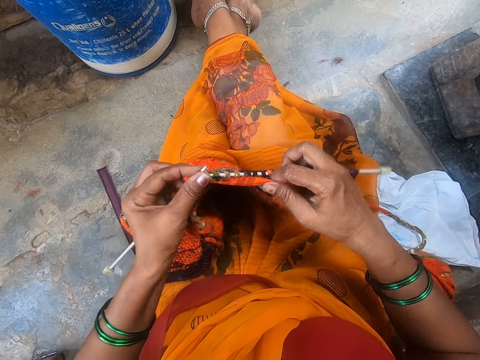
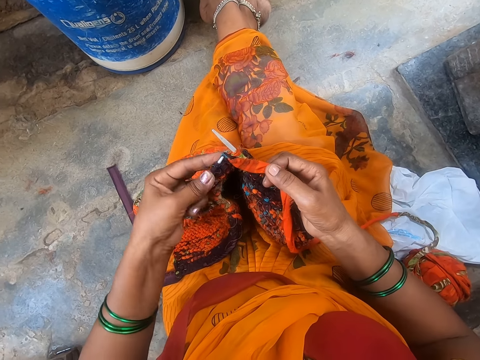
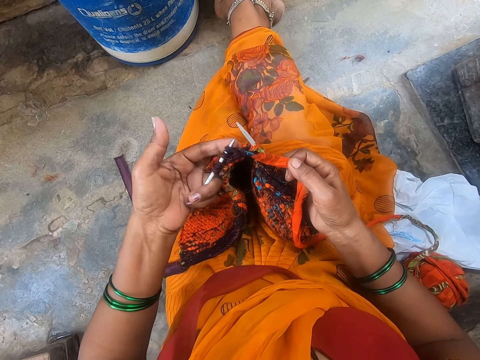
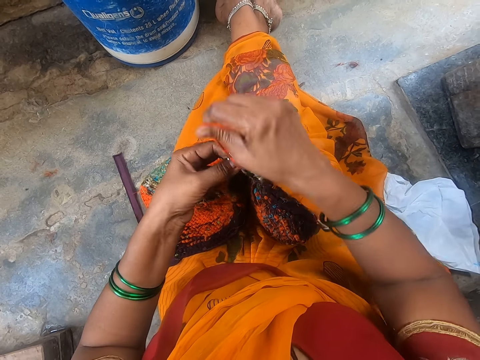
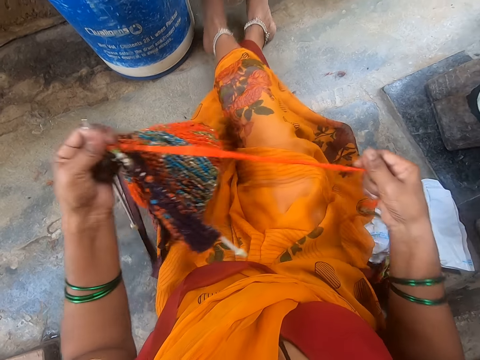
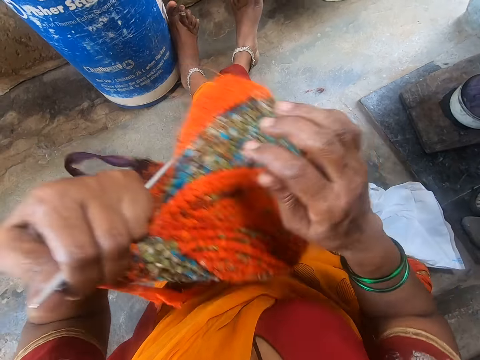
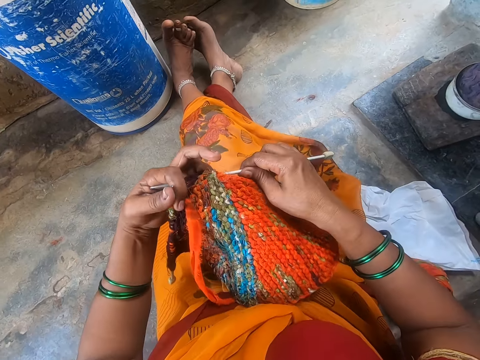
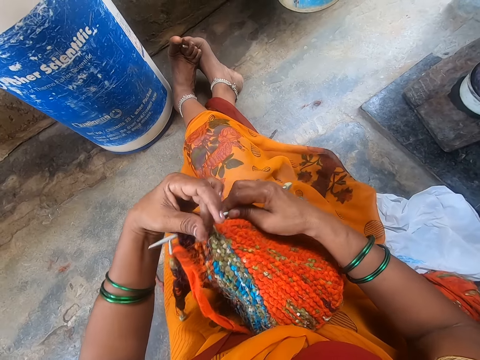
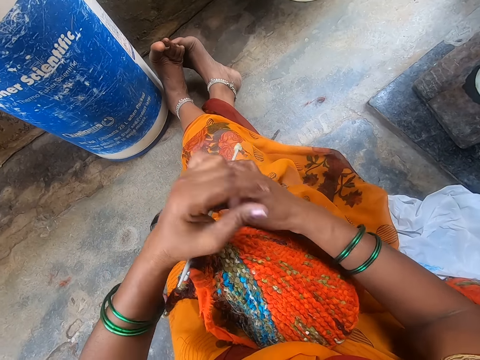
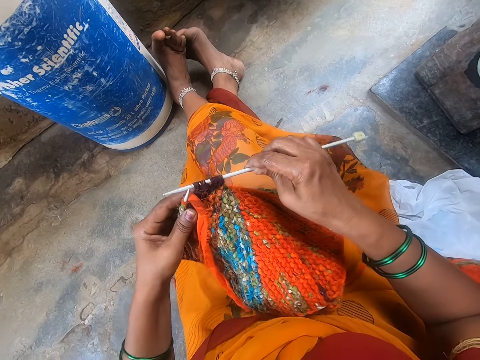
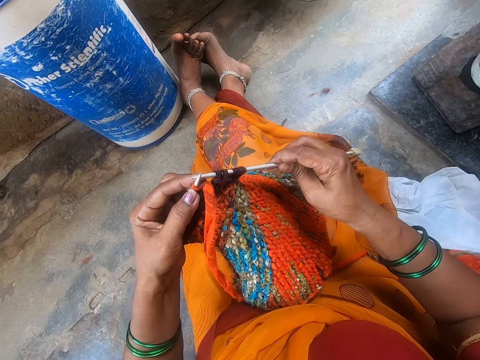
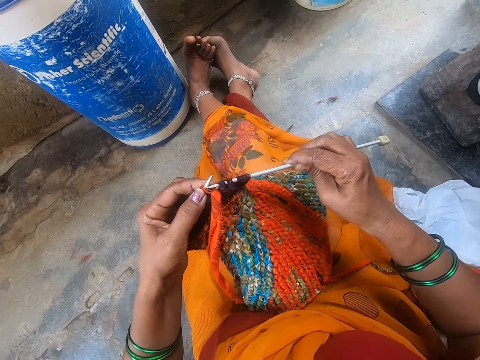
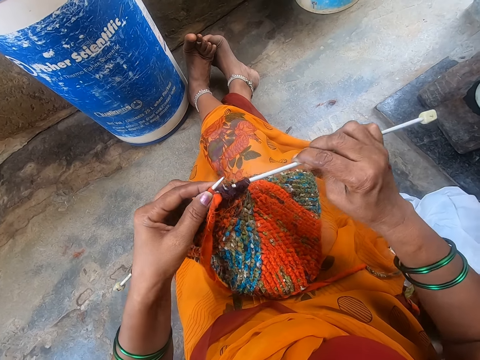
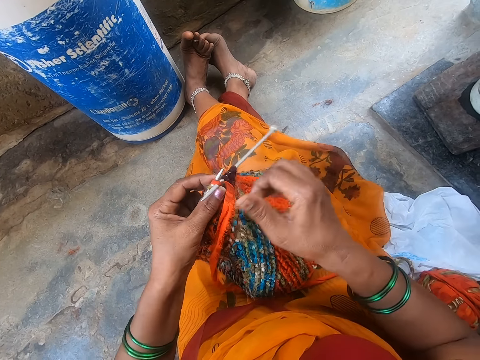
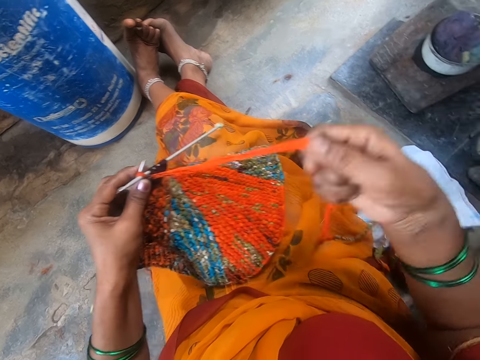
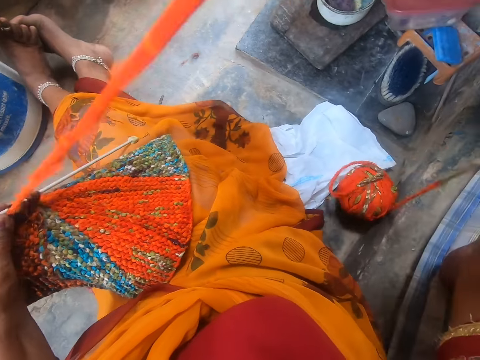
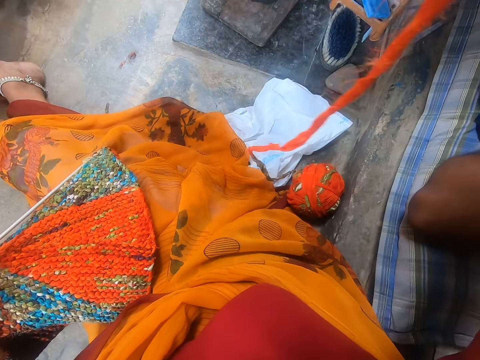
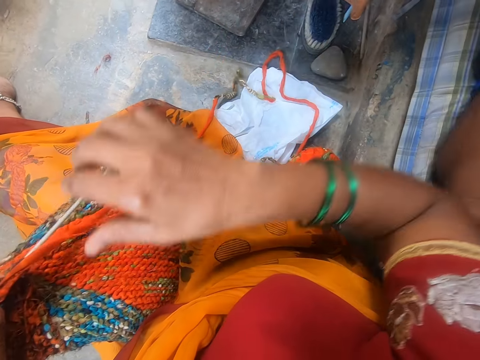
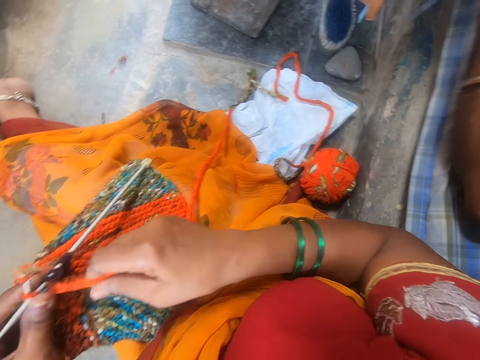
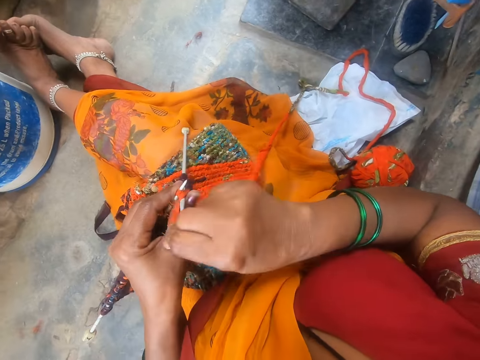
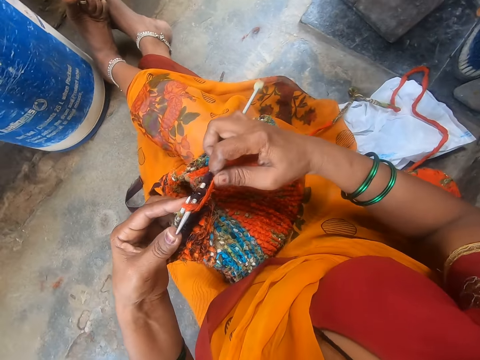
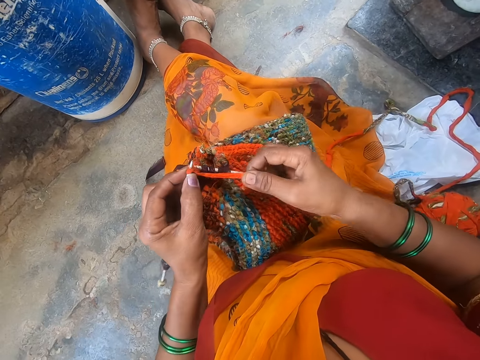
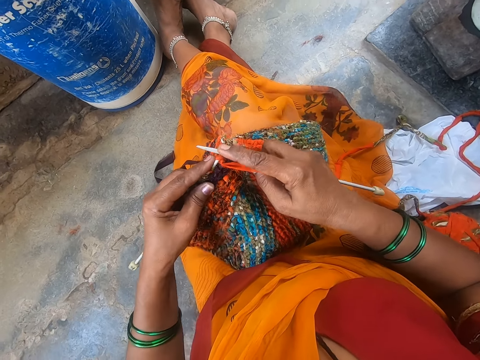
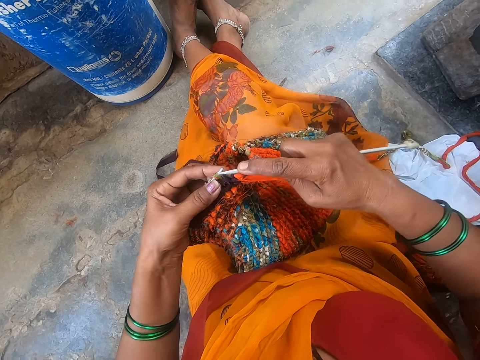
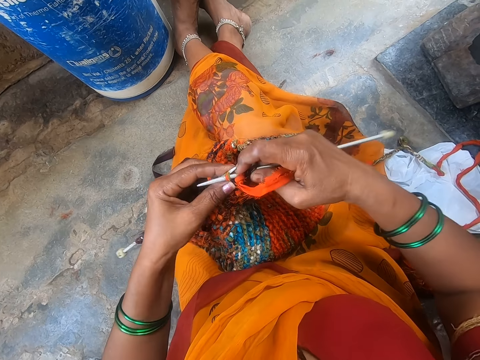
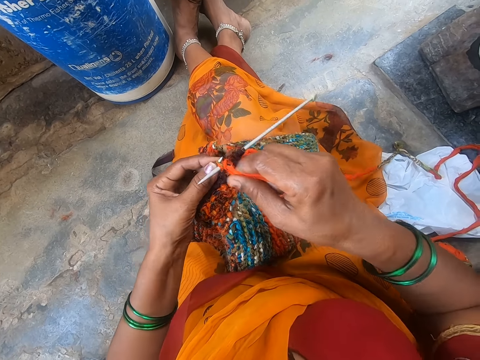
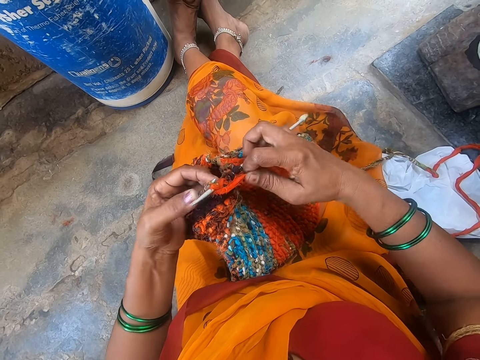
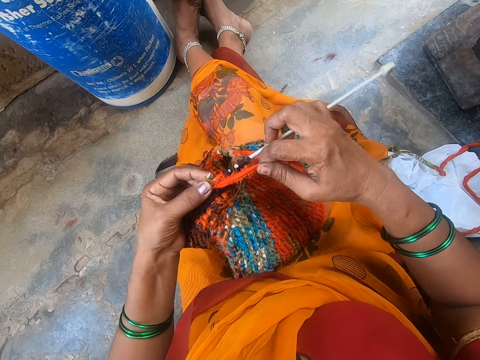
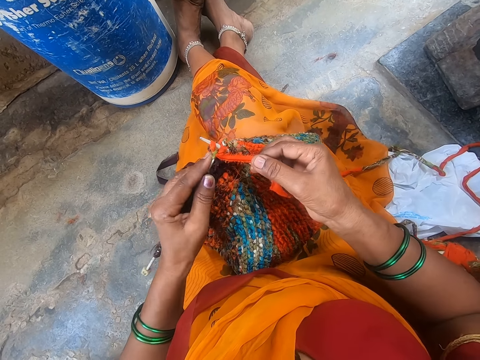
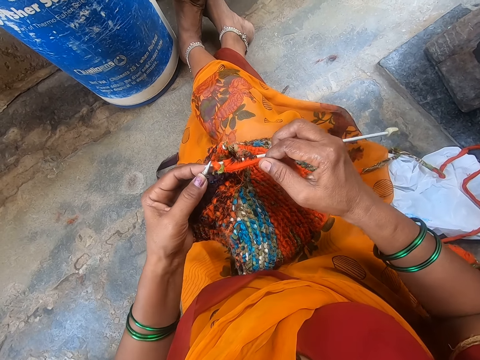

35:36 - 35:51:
The camera wearer looks at the fabric. They turn the fabric. They sew the fabric. They adjust the yarn. They sew the fabric.

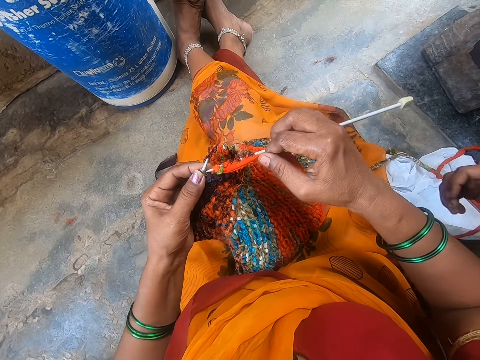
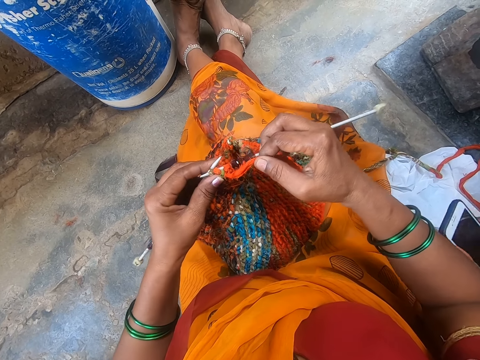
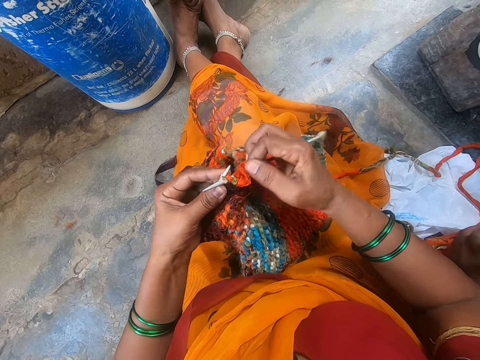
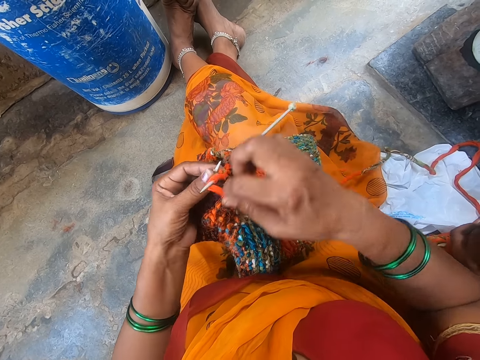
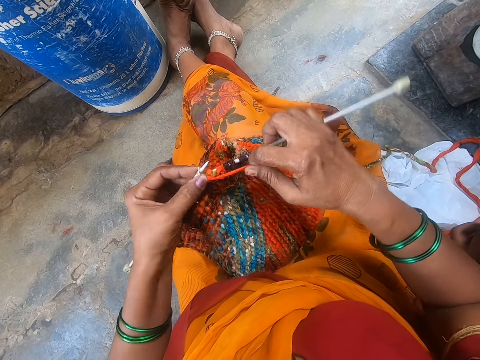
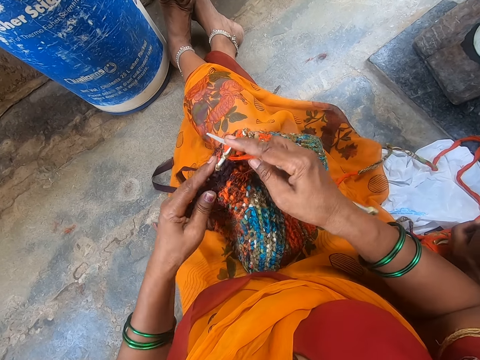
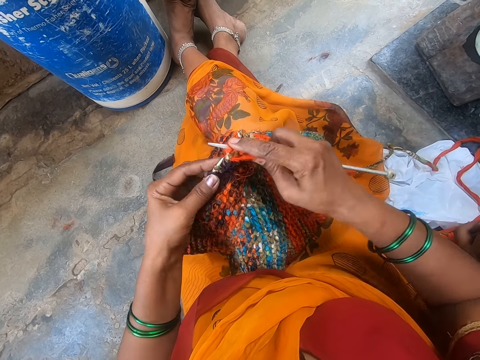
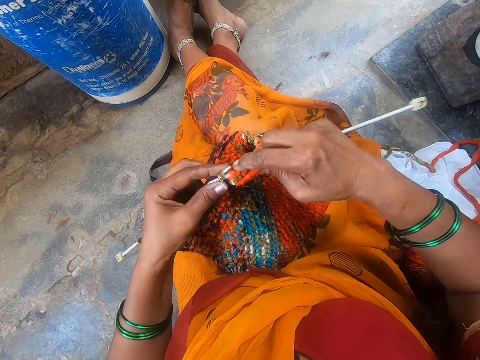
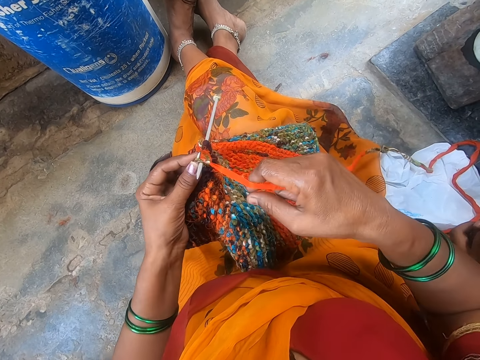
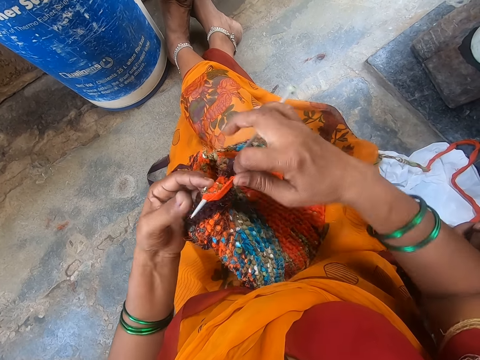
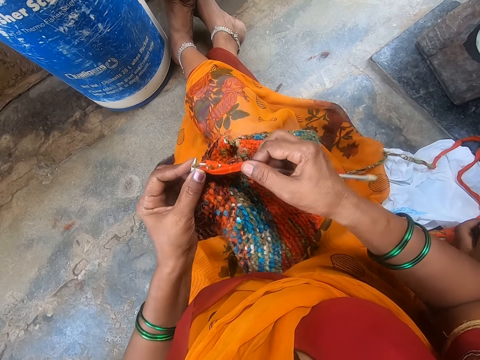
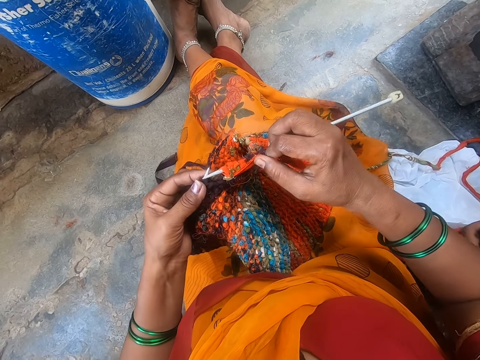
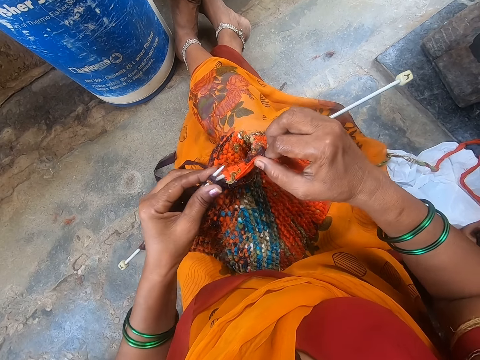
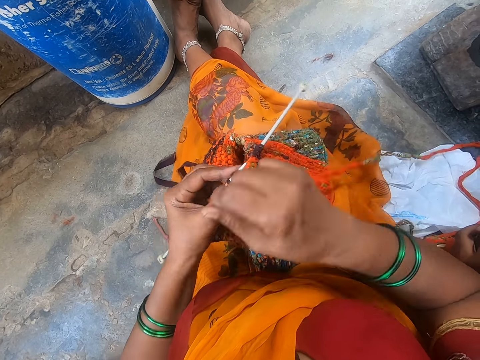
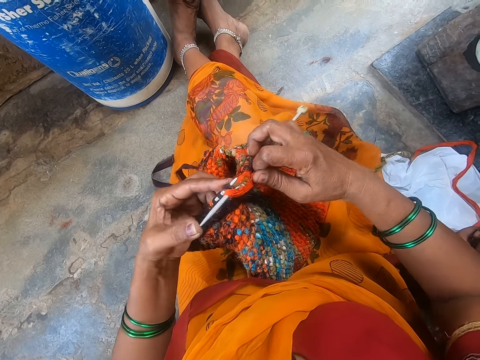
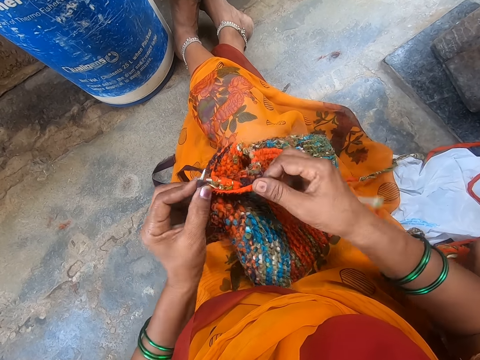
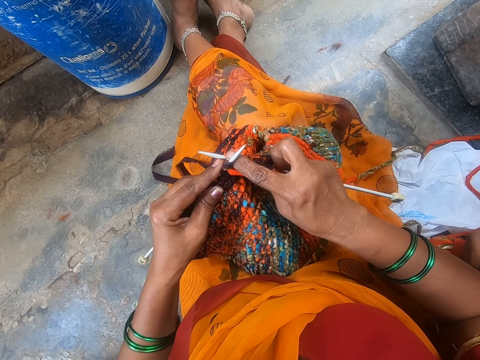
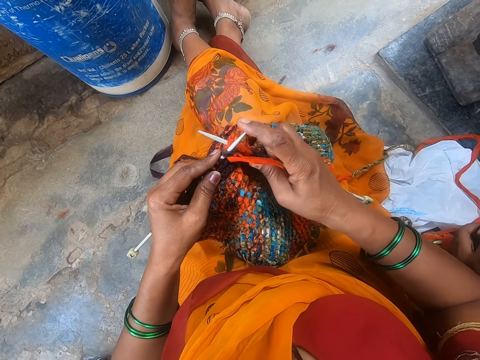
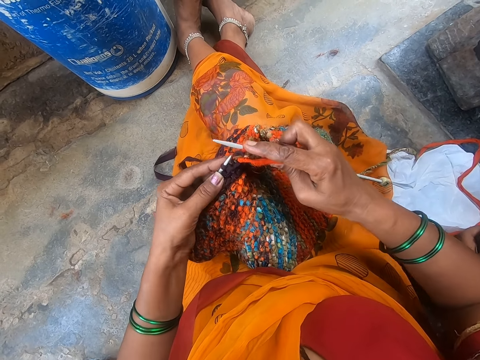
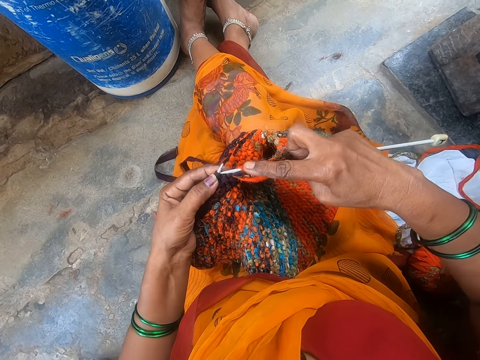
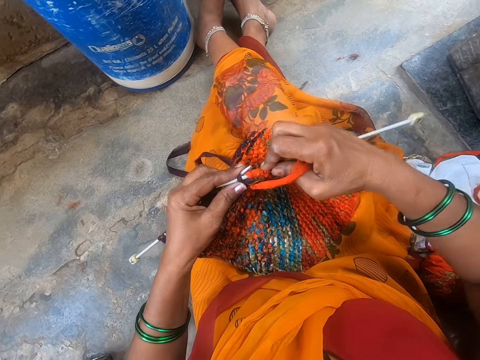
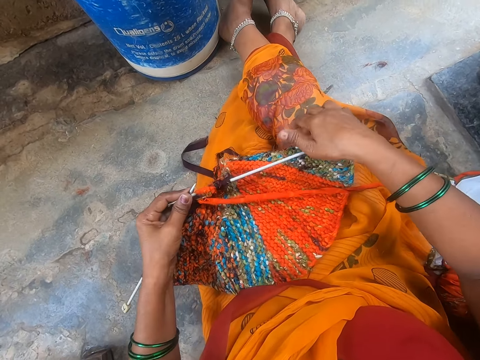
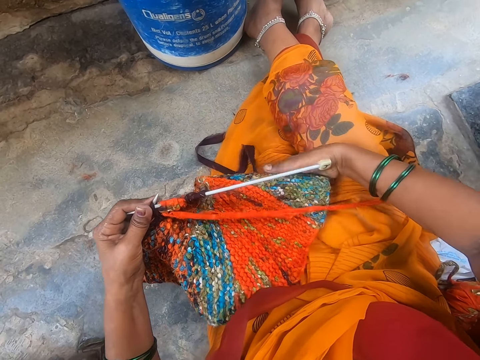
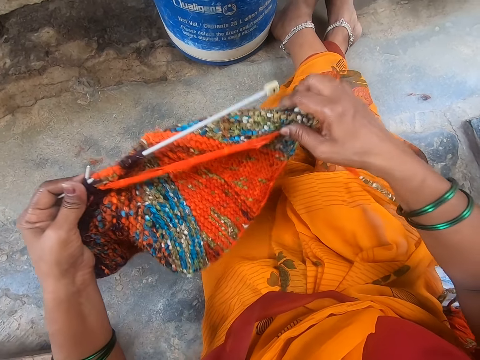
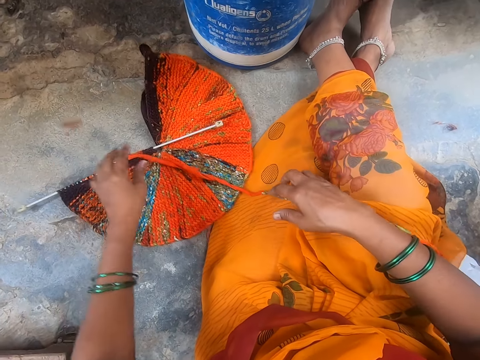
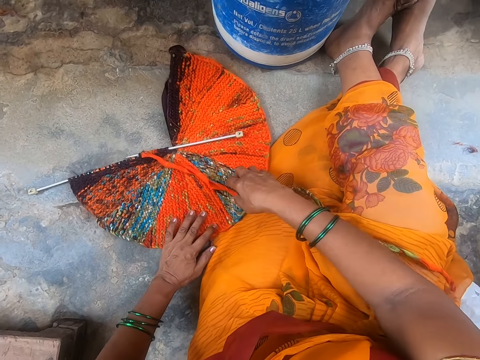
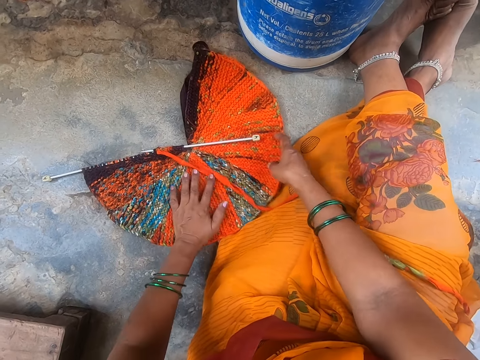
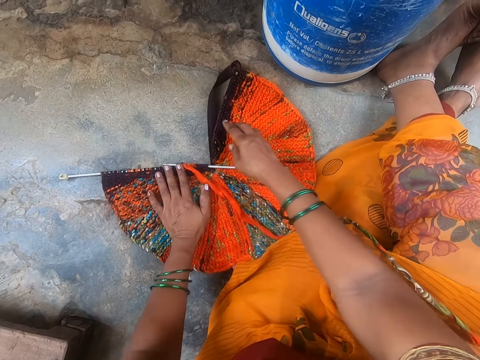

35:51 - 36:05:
The camera wearer puts the cloth down.
